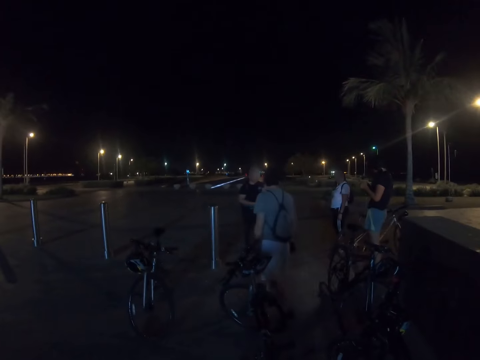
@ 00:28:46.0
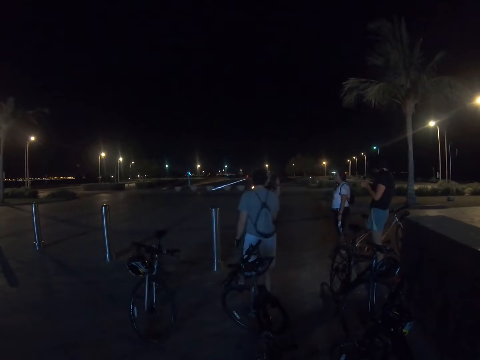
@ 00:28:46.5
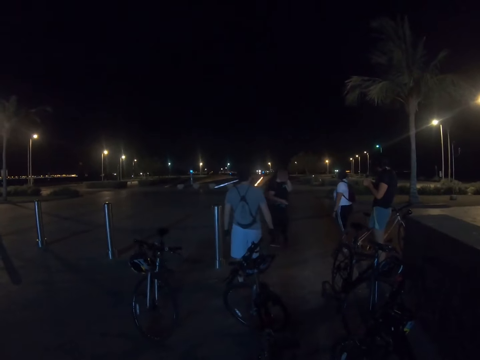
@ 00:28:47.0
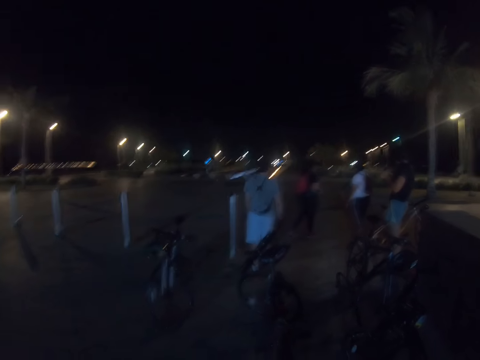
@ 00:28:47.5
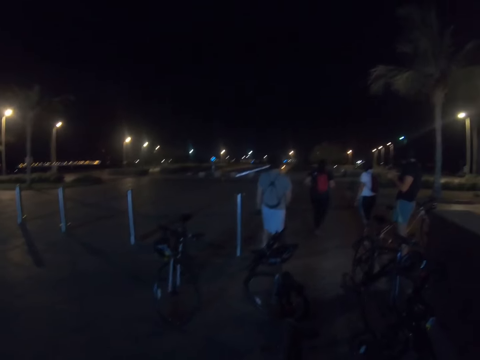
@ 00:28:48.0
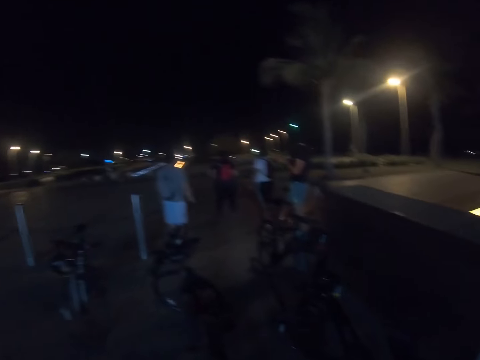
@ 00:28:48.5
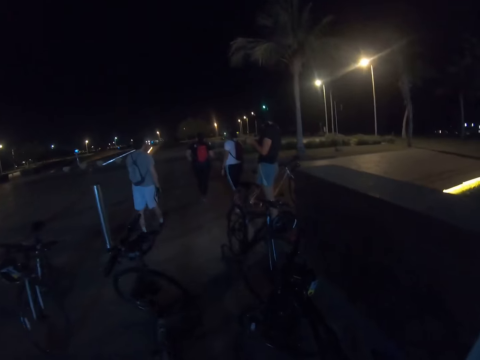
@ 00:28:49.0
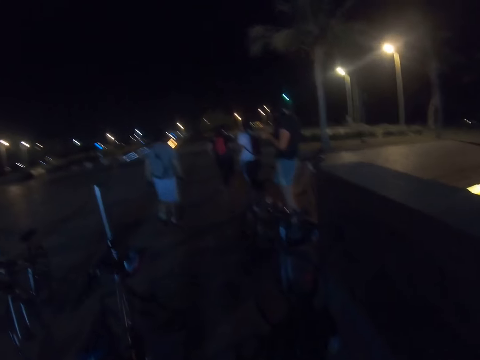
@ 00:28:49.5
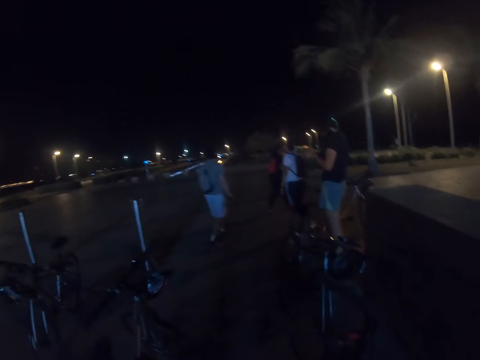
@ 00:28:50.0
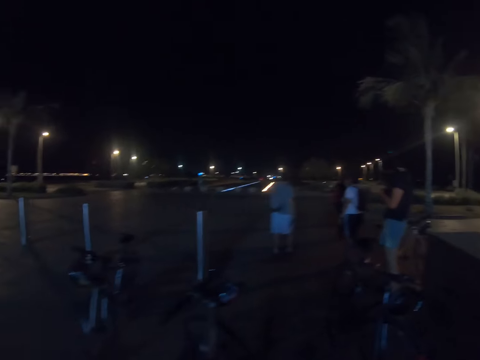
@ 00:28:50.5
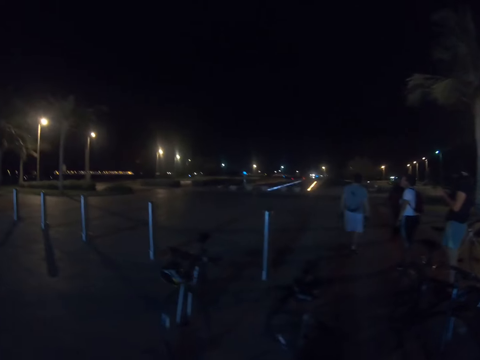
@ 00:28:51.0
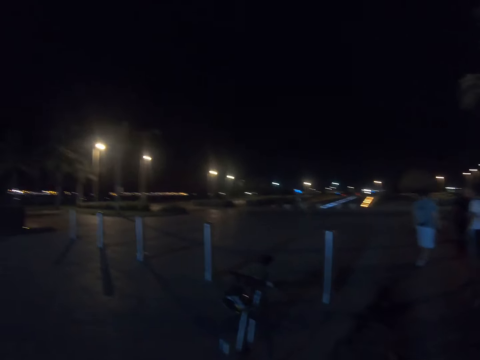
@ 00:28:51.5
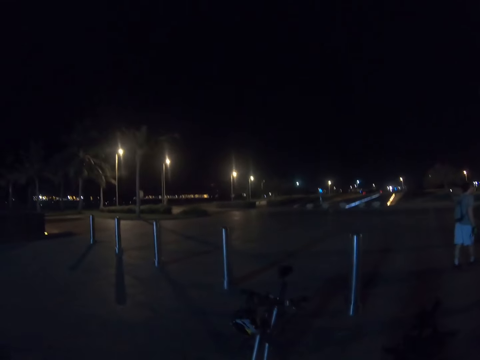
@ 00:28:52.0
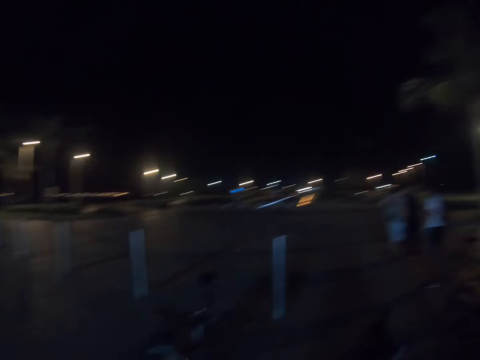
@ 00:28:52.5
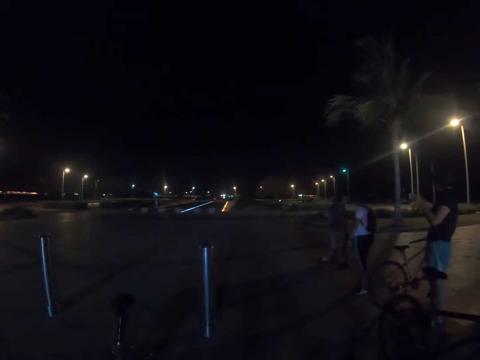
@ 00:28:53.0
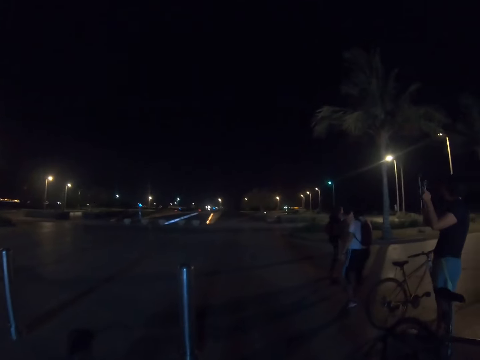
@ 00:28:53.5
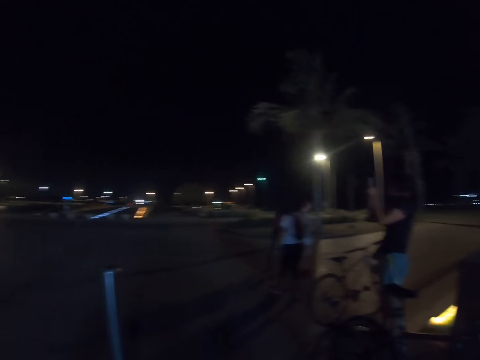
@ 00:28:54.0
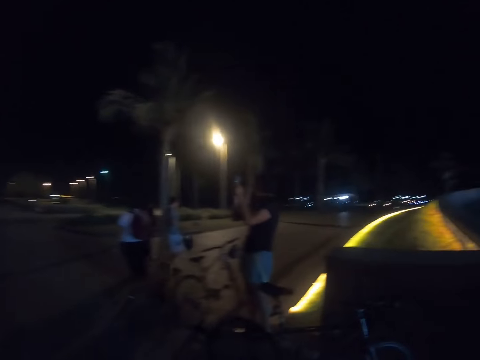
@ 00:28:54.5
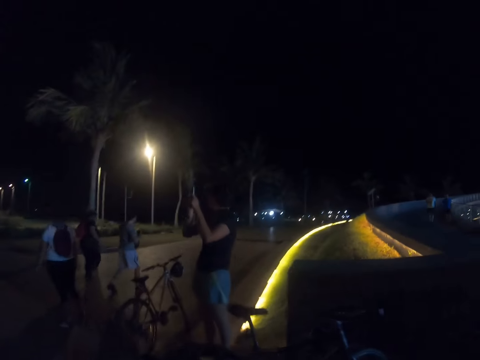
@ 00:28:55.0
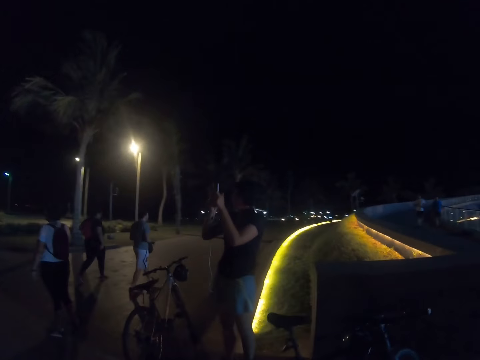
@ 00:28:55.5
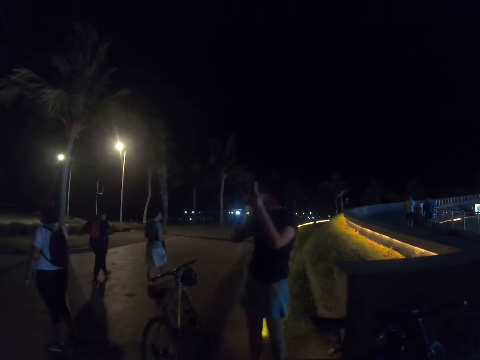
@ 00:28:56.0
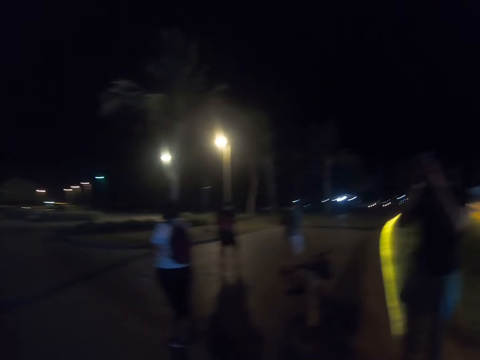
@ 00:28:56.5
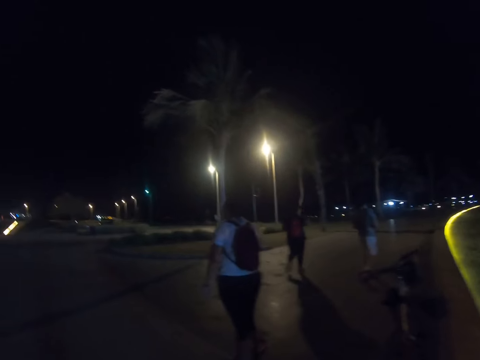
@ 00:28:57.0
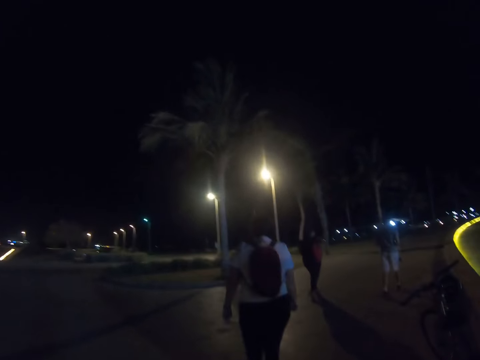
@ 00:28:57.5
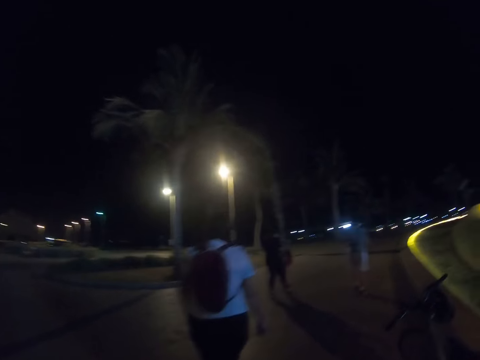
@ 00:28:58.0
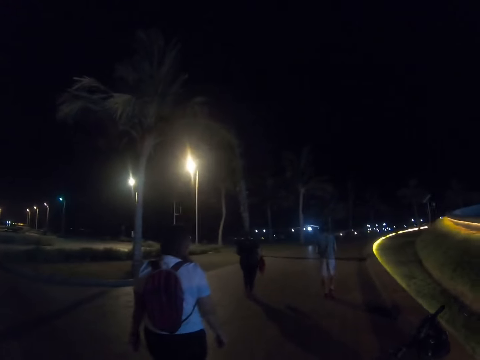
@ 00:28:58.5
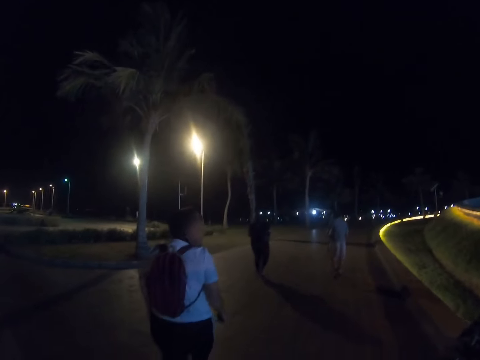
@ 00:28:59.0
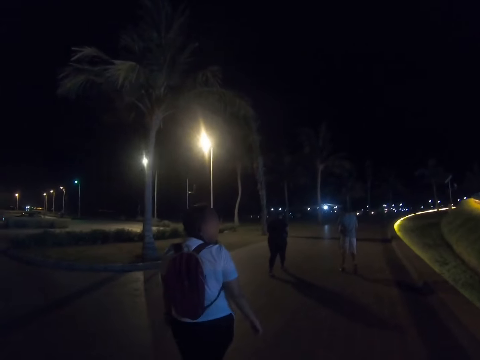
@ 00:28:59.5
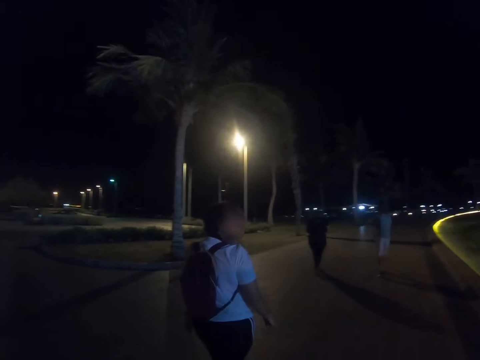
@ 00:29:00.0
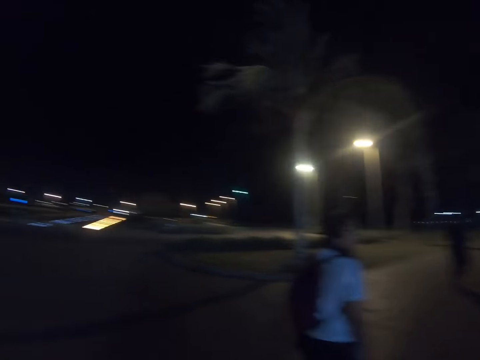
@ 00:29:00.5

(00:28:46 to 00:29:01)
A woman walks around the road. The camera wearer walks around the road.

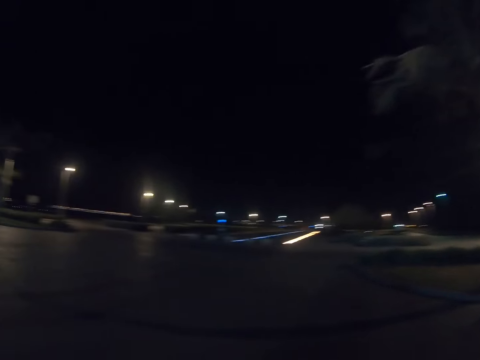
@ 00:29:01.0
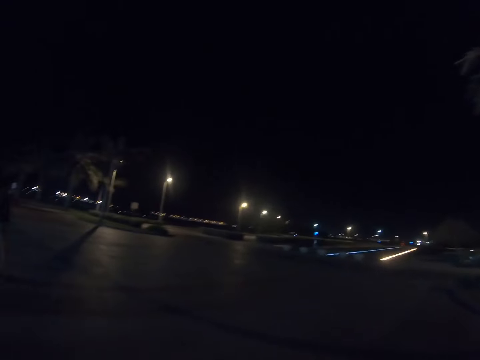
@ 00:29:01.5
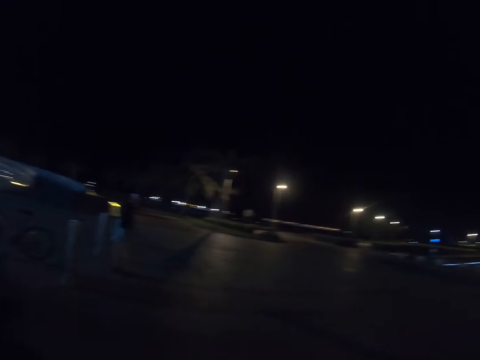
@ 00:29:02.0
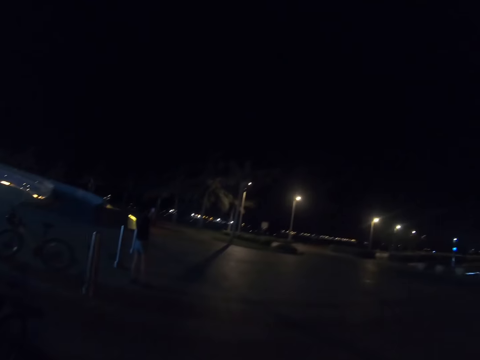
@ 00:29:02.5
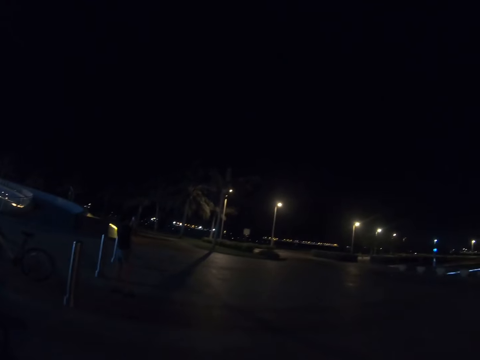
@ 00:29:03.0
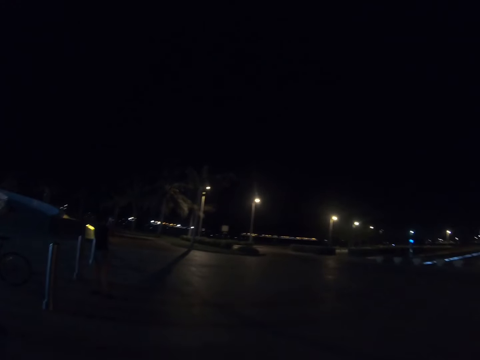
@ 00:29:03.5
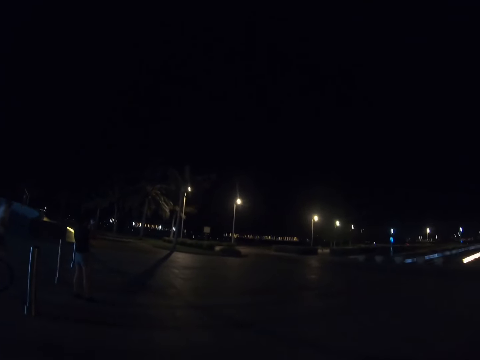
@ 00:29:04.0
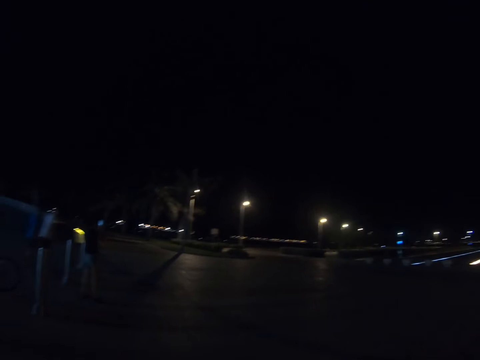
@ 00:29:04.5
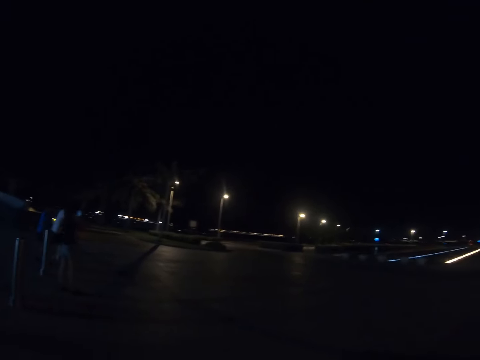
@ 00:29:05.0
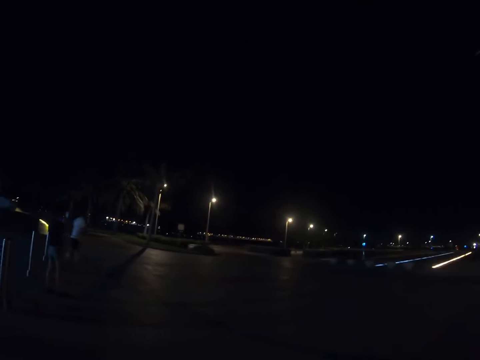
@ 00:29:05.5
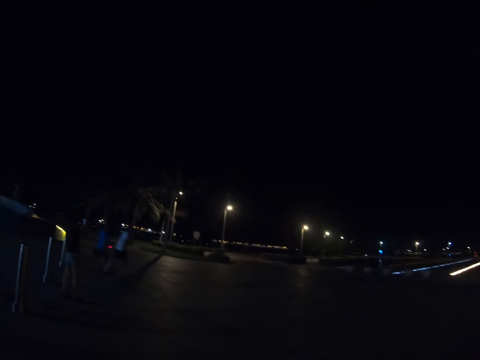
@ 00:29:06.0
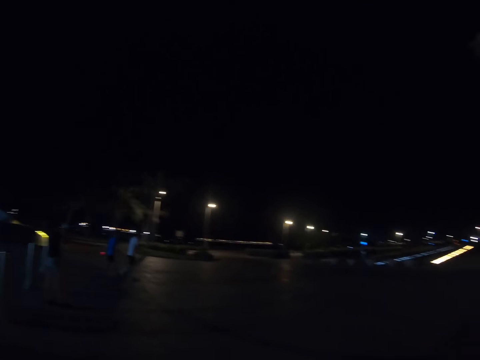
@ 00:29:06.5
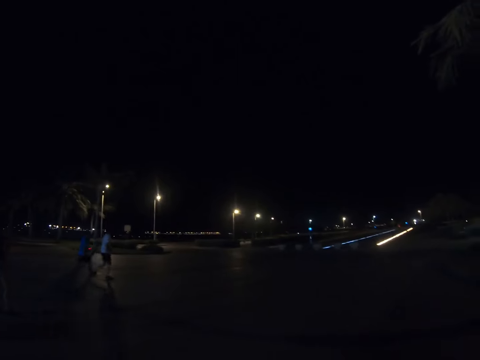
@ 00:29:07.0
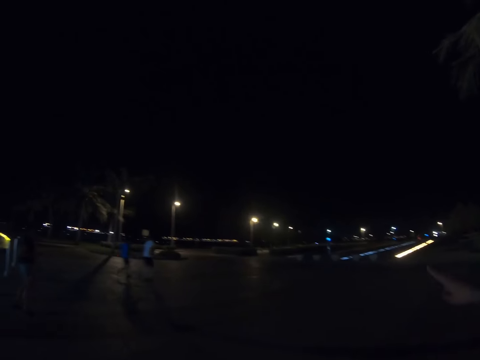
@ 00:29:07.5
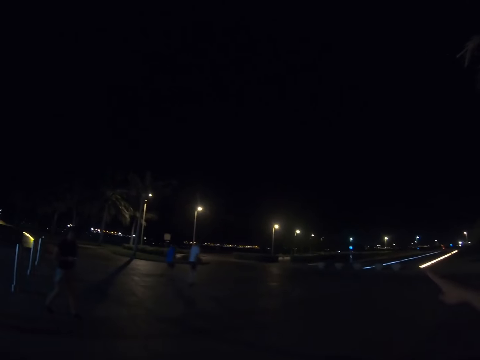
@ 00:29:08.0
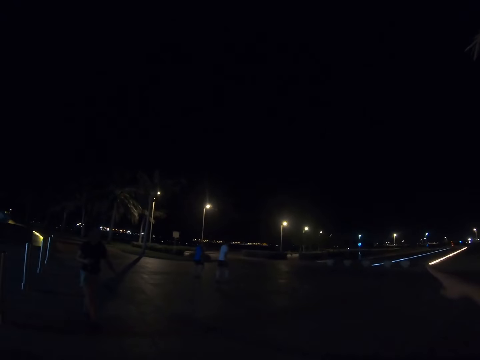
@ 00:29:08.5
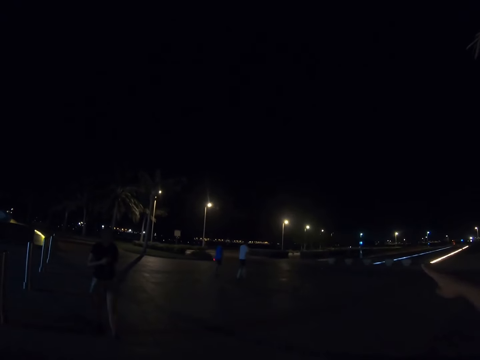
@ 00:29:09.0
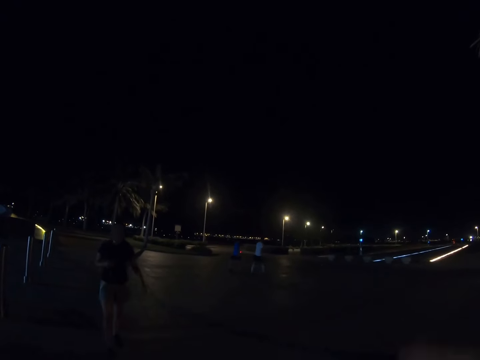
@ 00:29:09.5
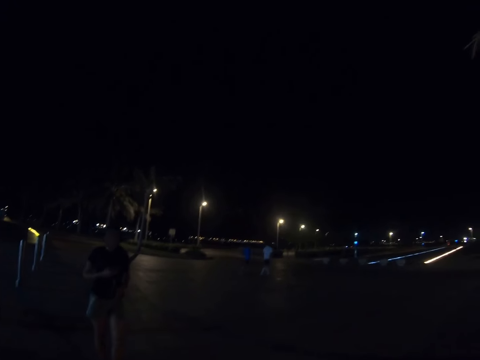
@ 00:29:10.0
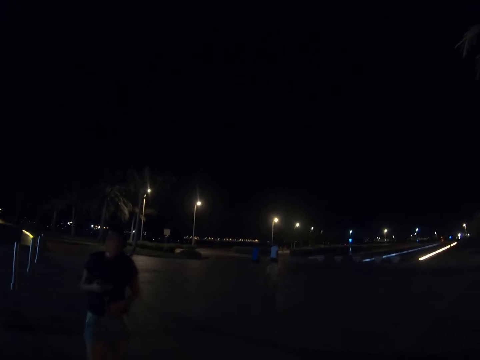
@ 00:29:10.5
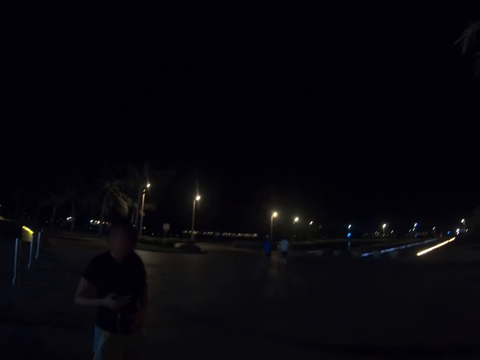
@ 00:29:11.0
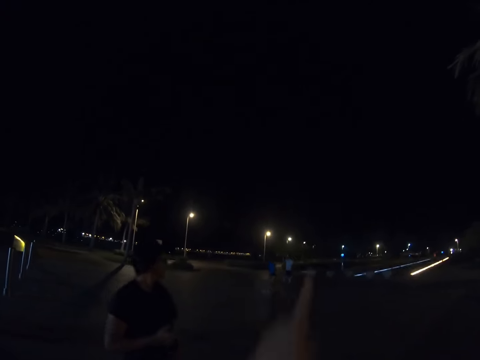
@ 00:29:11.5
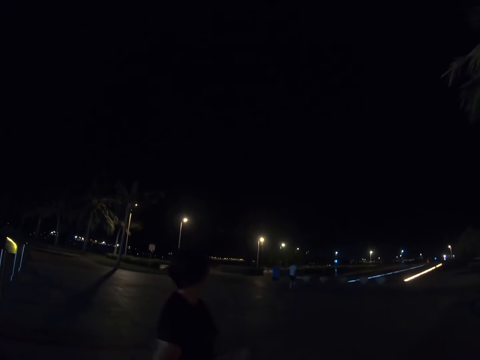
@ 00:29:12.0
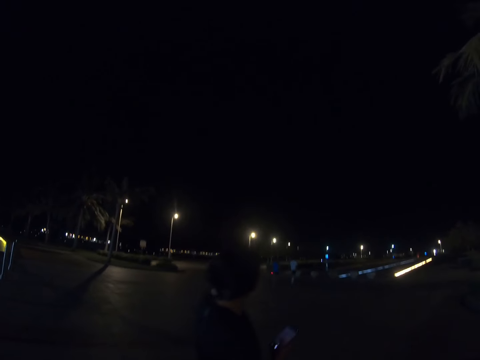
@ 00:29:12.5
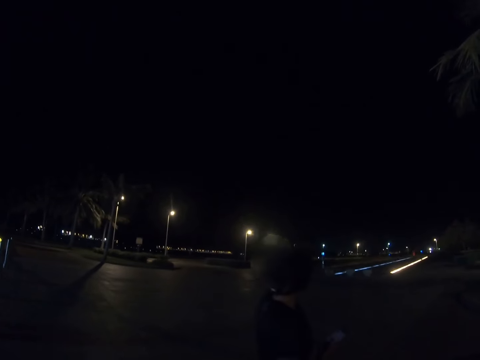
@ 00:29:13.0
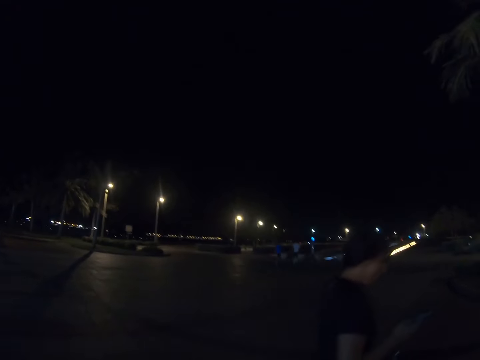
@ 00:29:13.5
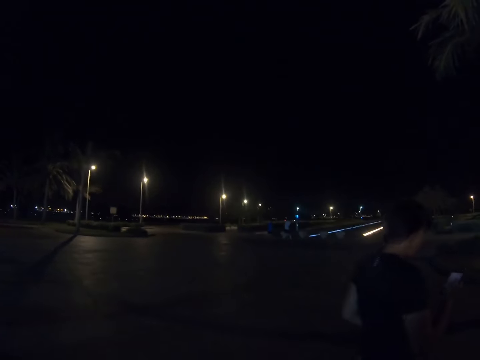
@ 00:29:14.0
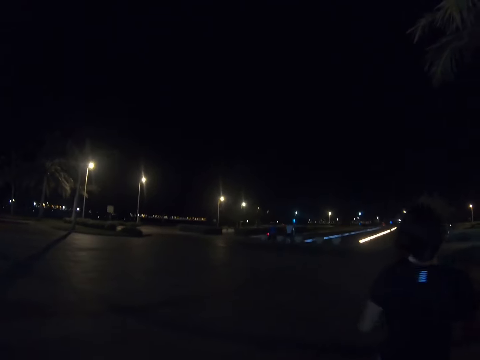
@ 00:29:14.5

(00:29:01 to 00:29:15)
The camera wearer looks around the road. A woman walks towards the camera wearer. The camera wearer points with his left hand.
